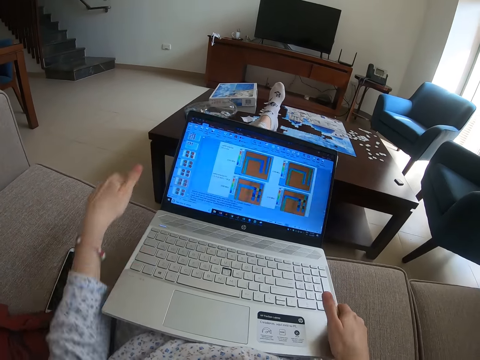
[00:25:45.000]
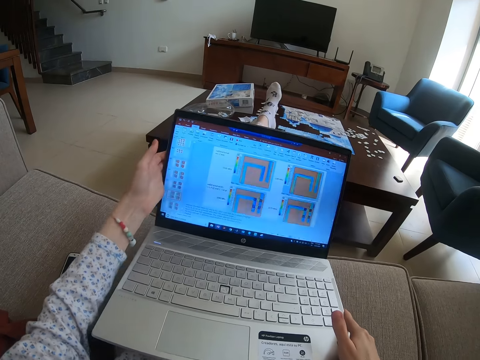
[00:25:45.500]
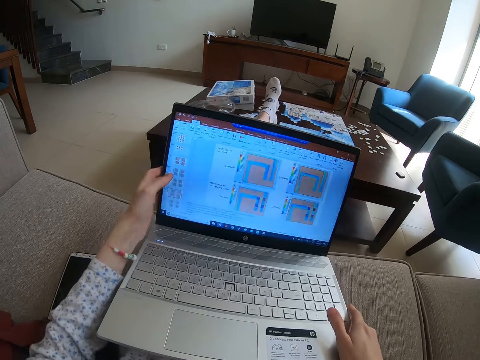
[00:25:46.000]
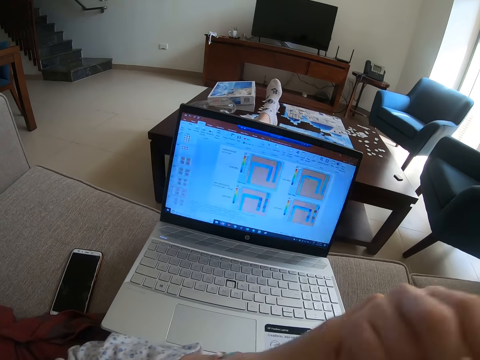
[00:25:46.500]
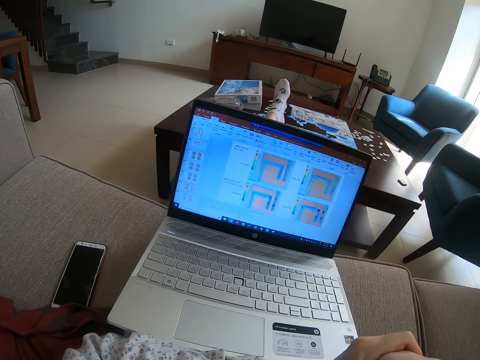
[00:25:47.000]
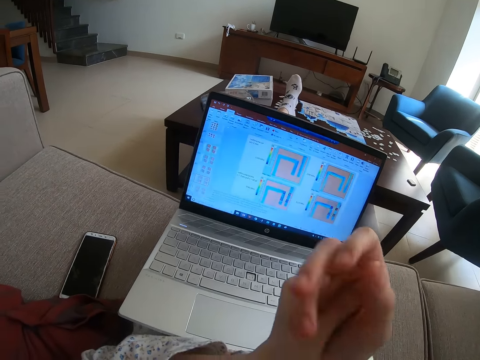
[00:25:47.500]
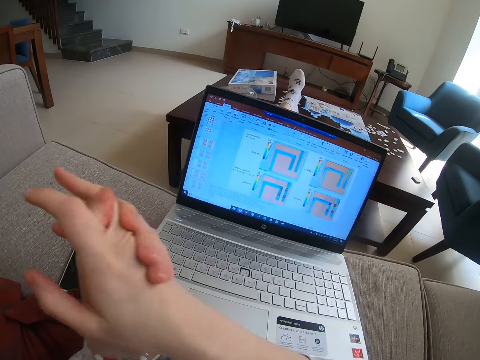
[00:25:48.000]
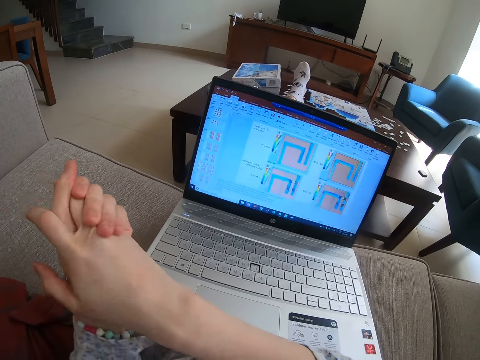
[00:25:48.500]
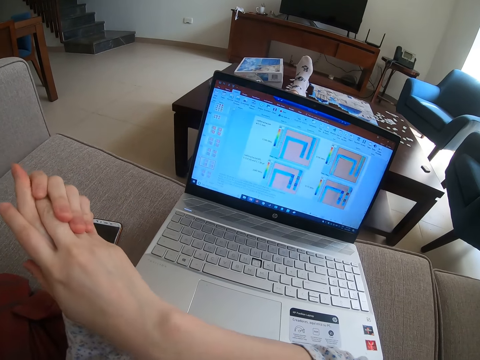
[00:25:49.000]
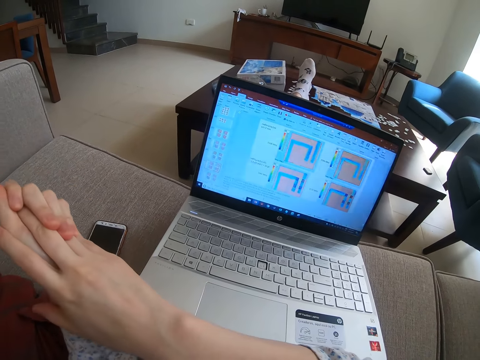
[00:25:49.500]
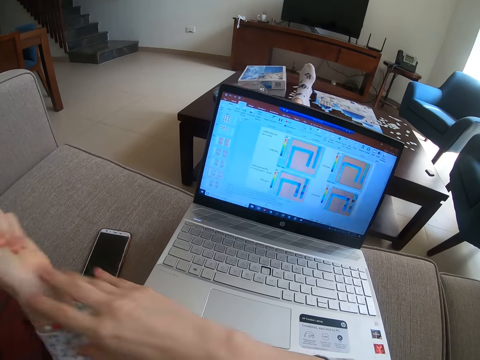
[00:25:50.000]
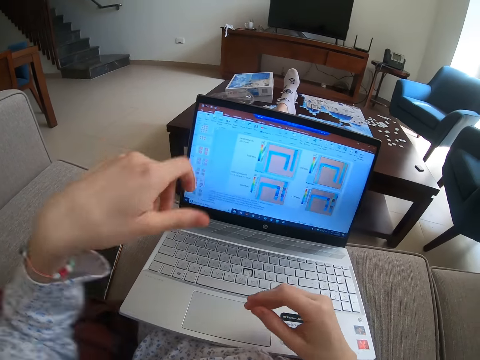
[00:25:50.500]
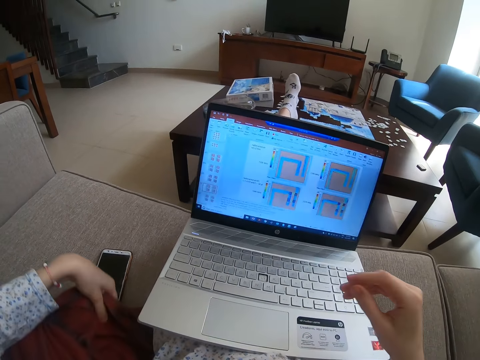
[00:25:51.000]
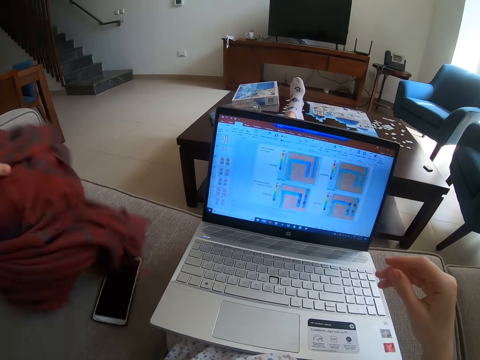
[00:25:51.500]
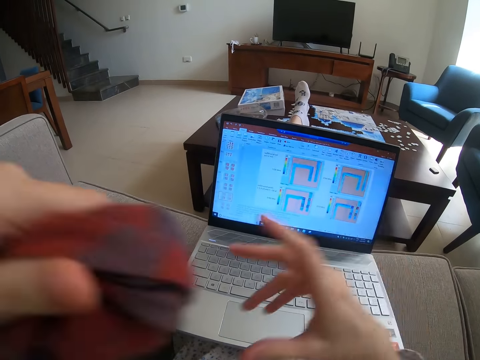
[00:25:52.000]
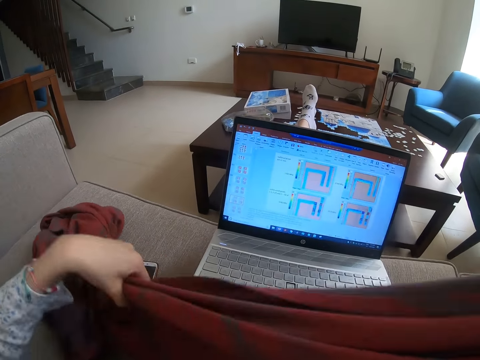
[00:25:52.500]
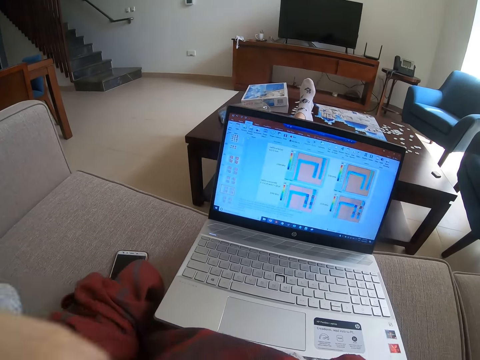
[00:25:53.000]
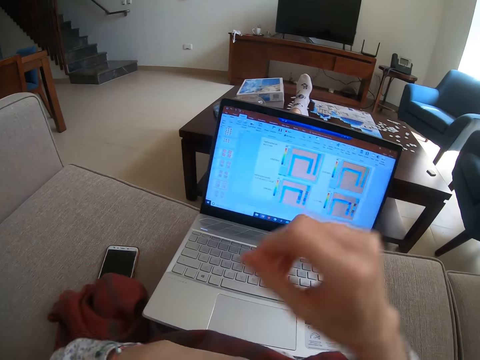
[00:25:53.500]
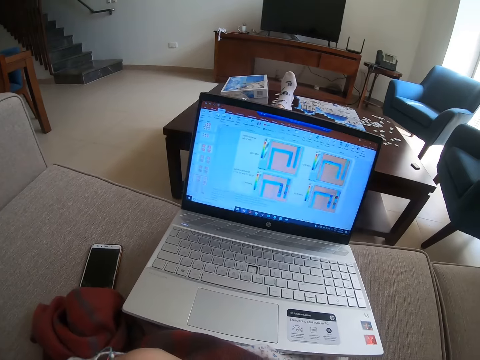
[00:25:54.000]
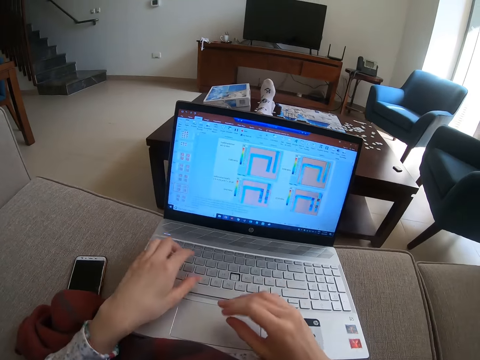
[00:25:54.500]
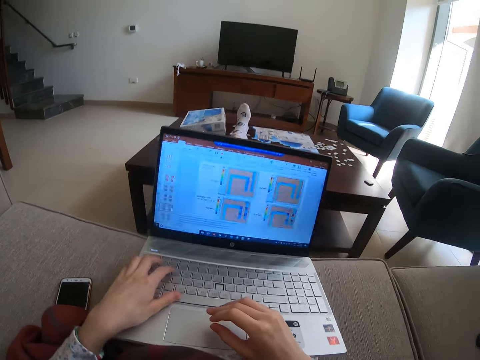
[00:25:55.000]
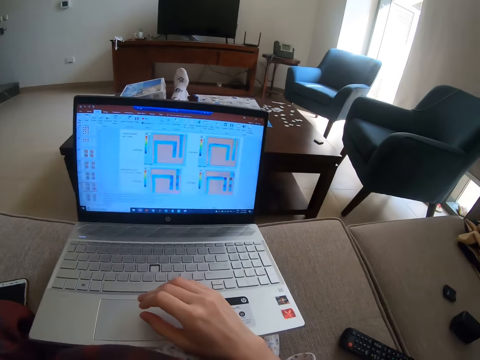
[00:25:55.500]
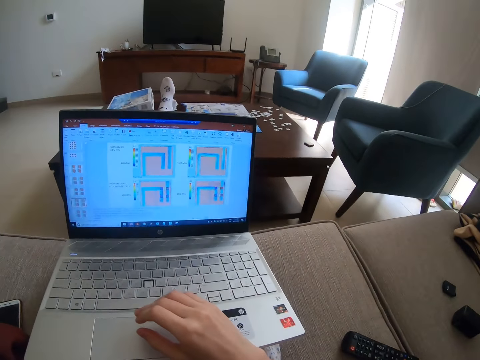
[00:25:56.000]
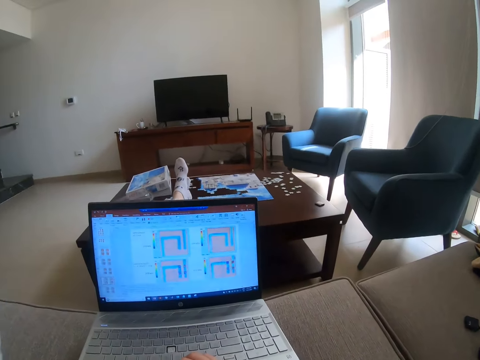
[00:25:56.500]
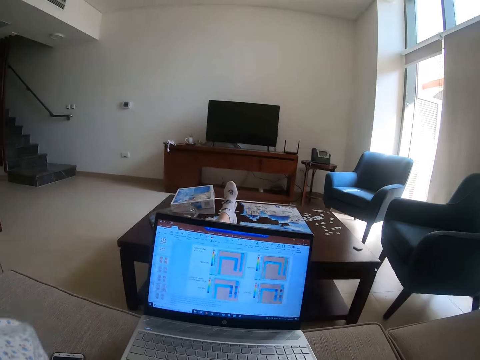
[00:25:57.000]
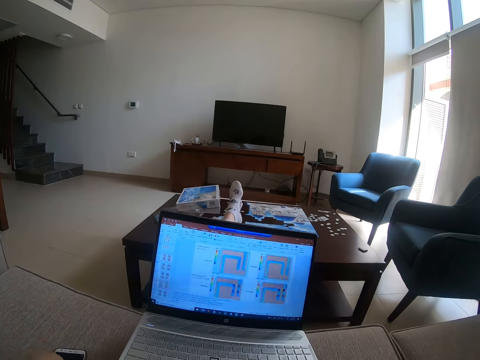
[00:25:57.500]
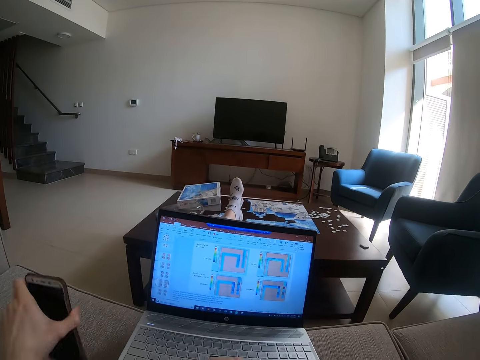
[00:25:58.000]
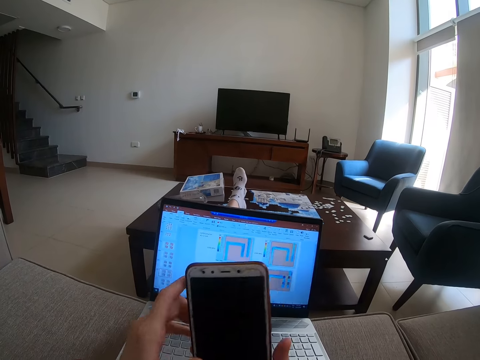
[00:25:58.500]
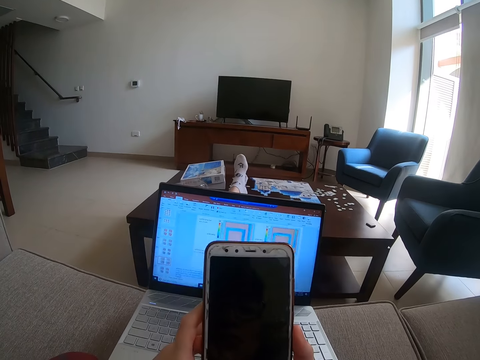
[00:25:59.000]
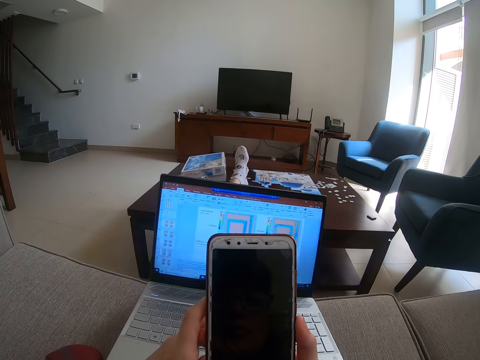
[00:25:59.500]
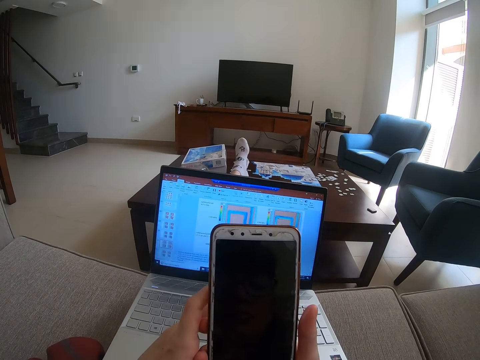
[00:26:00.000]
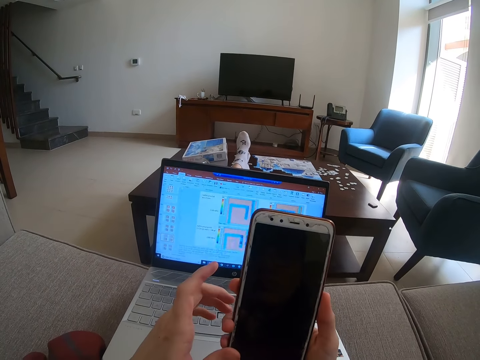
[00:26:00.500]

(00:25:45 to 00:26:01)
The camera wearer puts the laptop on the lap. She holds hands. She looks at the laptop screen. She picks a cloth. She covers herself. She puts the cloth on her lap. She looks at the laptop. She touches something. She picks the phone with the left hand. She uses the phone.

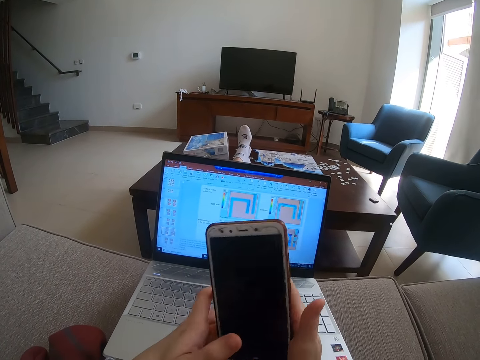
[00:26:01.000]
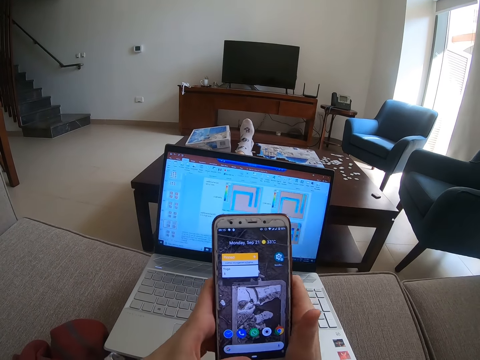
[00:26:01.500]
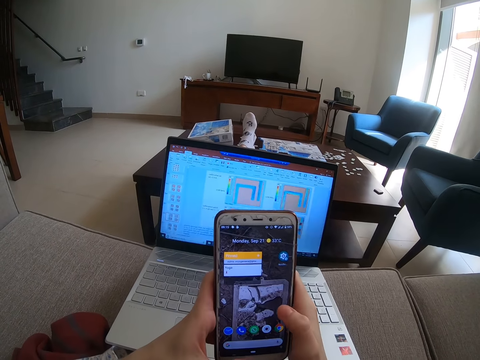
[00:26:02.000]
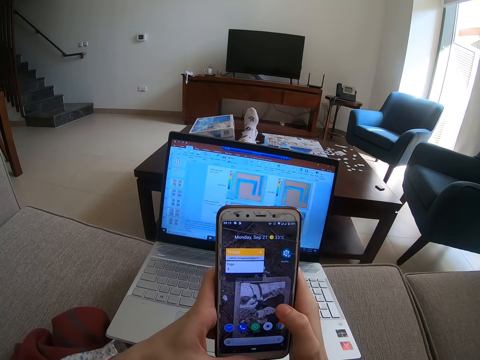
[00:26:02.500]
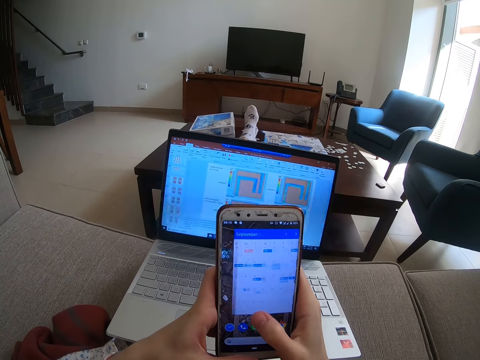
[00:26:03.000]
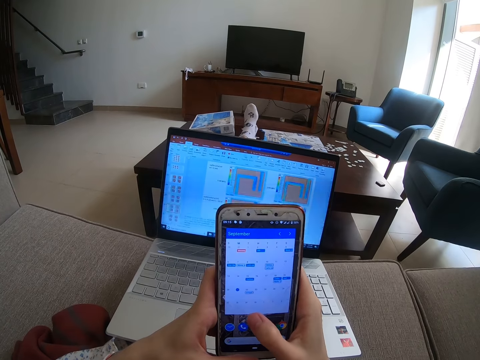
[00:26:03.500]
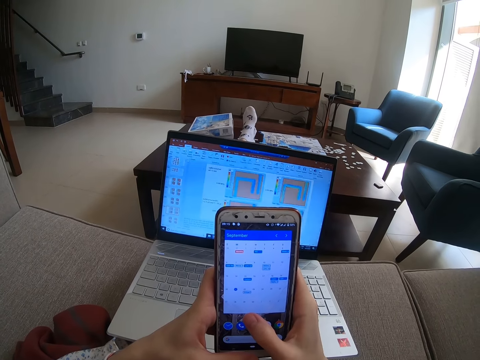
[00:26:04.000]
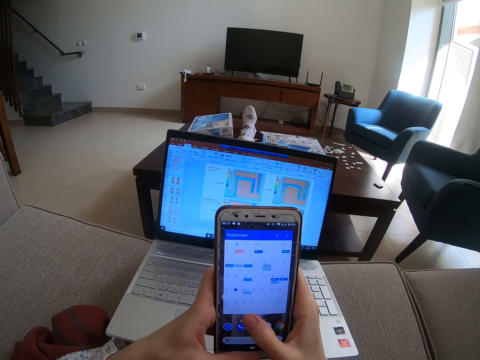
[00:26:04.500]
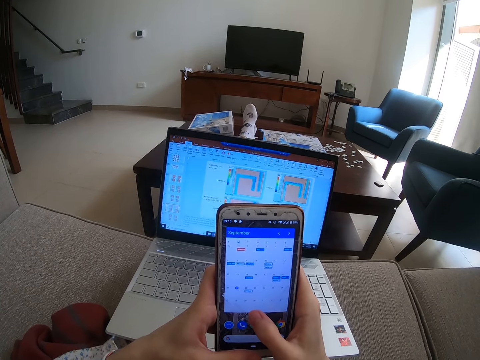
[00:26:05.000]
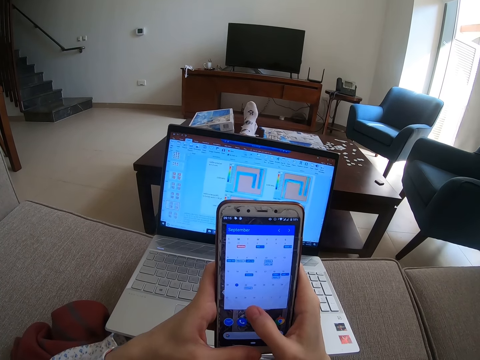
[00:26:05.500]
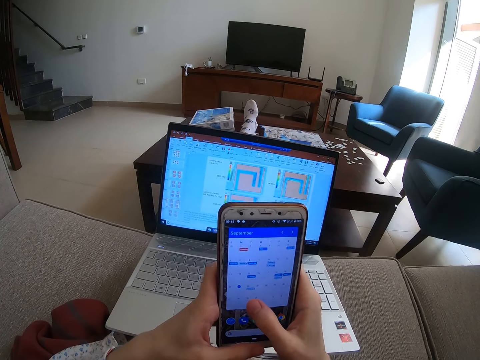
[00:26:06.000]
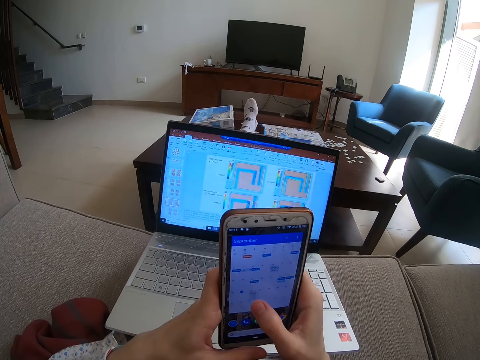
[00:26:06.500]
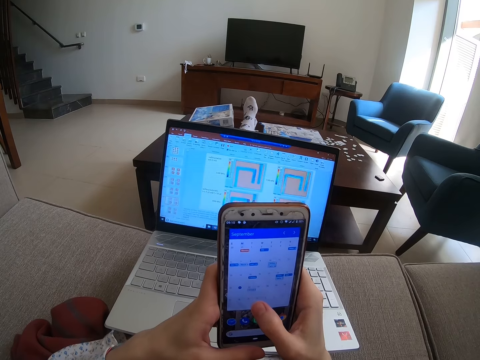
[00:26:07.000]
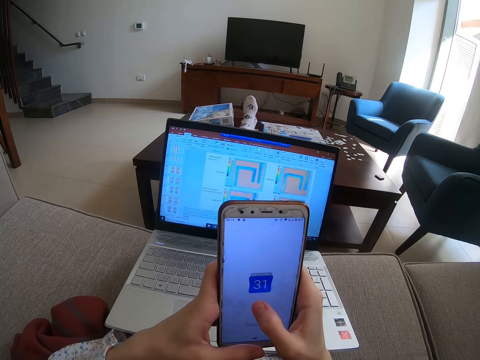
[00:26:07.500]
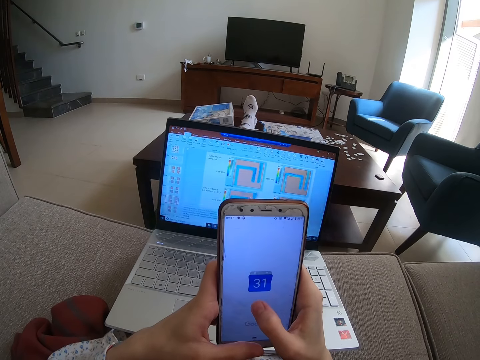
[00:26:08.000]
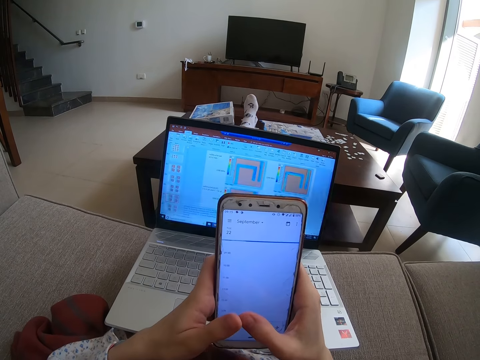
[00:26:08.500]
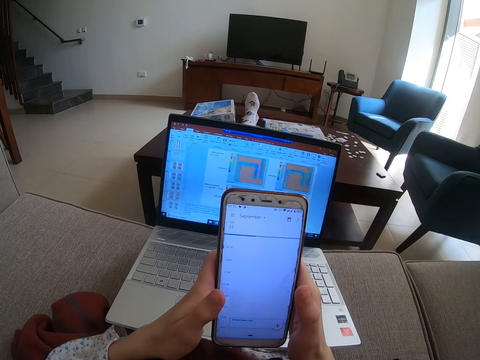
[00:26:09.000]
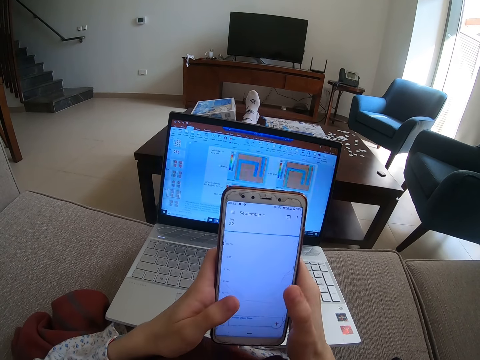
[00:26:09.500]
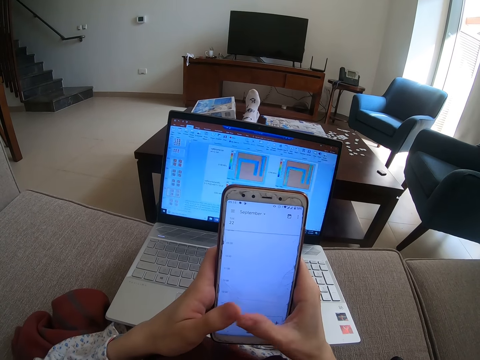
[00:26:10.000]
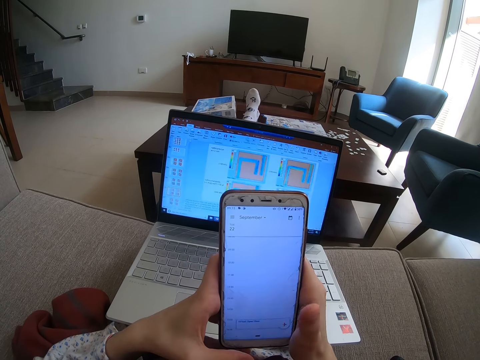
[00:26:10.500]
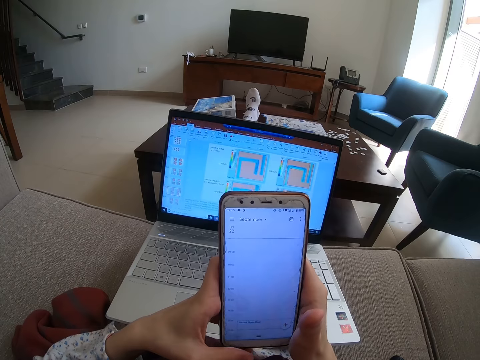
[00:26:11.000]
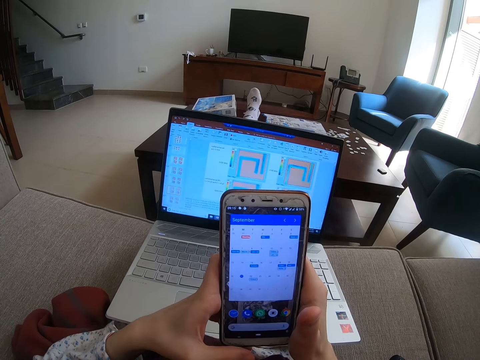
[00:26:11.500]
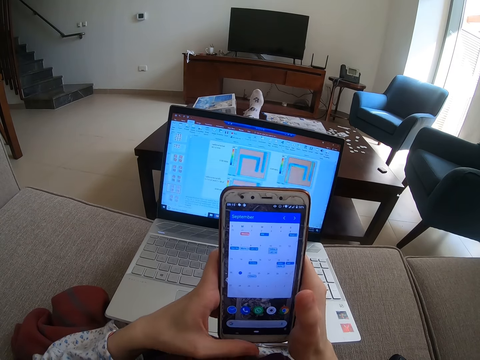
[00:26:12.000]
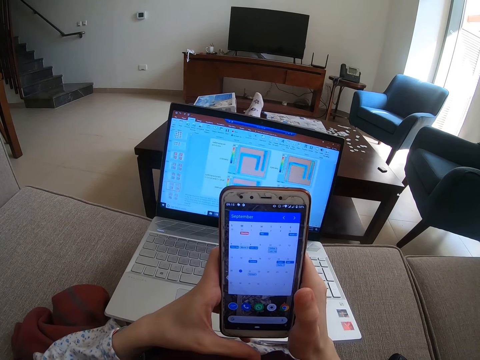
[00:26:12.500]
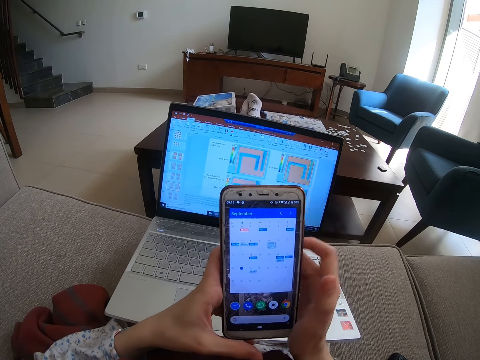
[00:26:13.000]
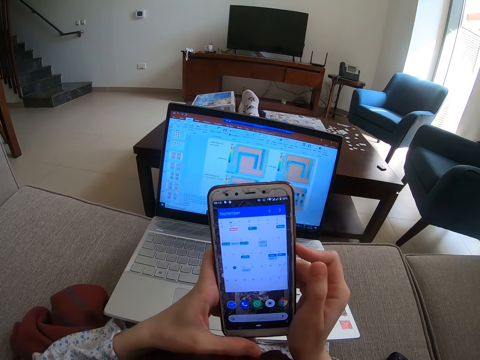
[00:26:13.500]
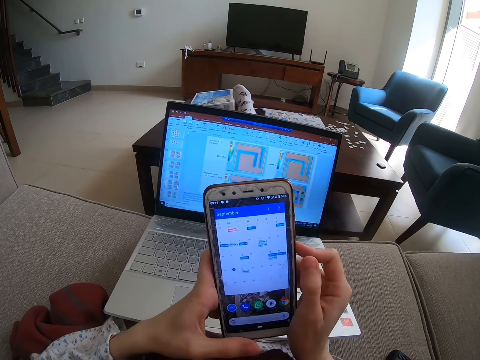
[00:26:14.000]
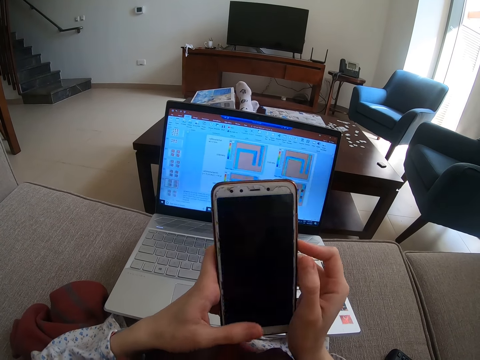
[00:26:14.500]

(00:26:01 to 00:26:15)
The camera wearer looks at the phone. They touch the phone screen with the right hand thumb. They look at the phone. They touch the phone button with the right hand thumb.
